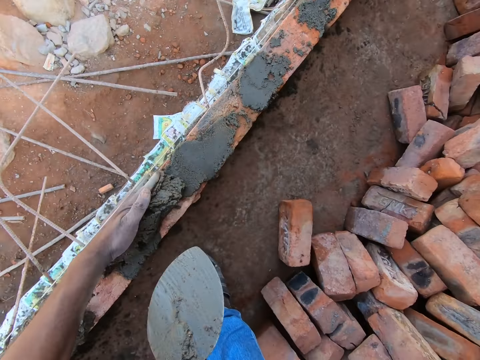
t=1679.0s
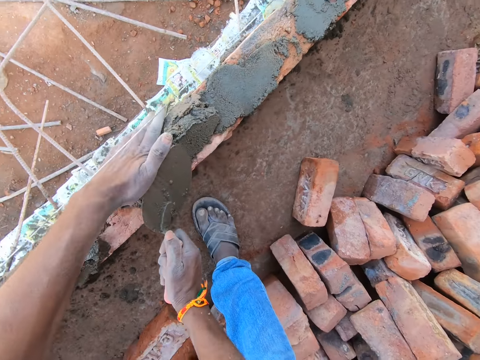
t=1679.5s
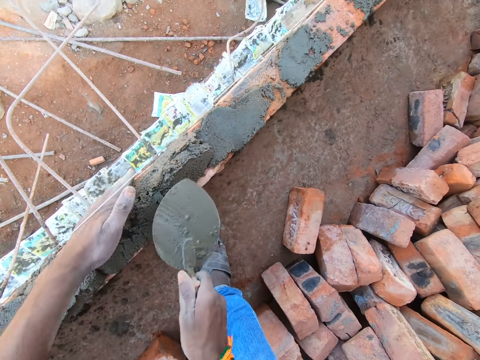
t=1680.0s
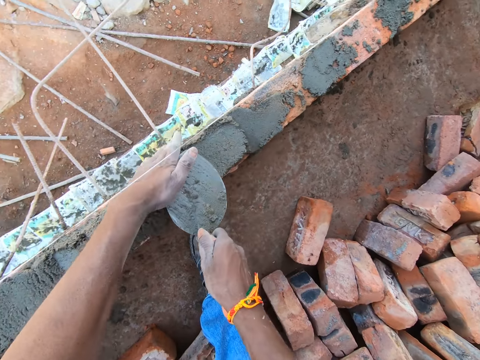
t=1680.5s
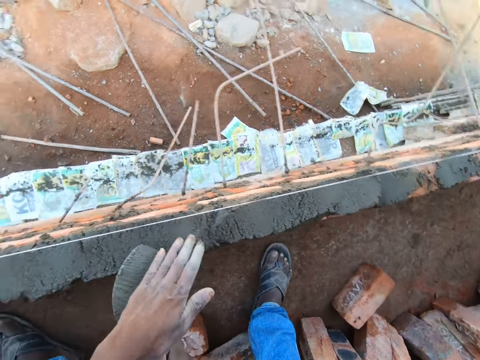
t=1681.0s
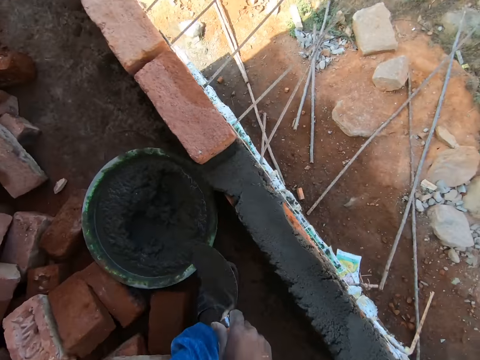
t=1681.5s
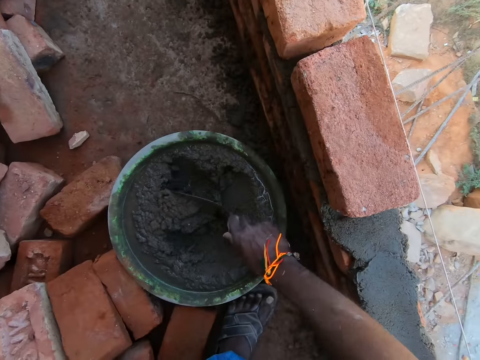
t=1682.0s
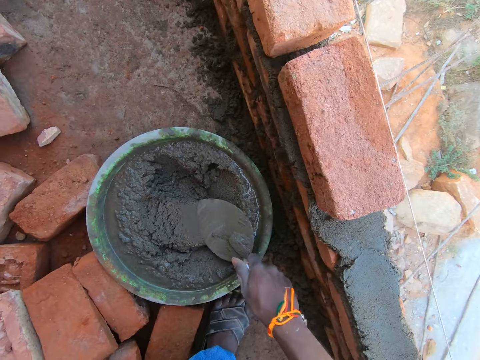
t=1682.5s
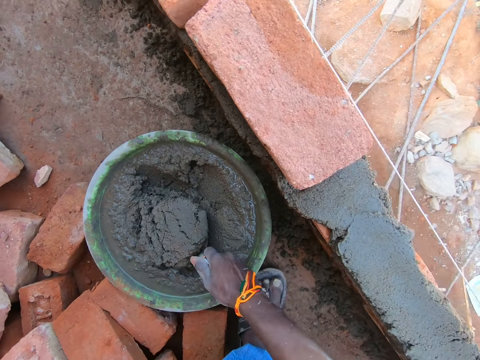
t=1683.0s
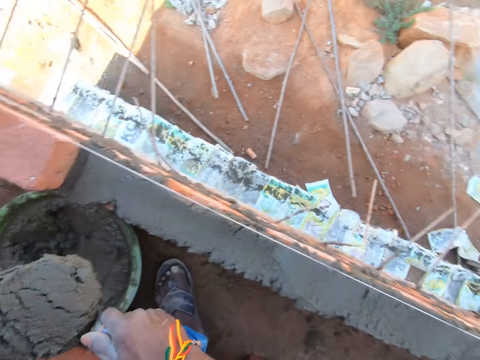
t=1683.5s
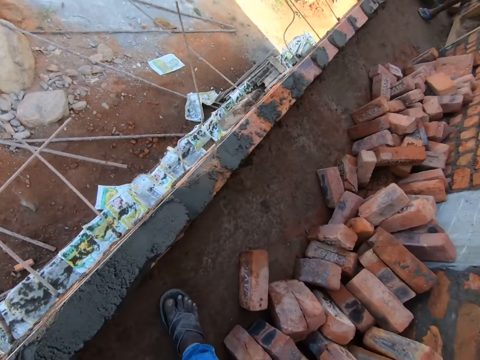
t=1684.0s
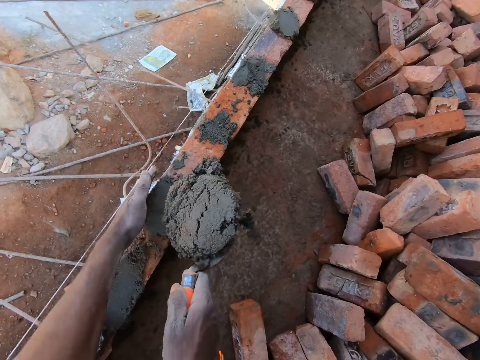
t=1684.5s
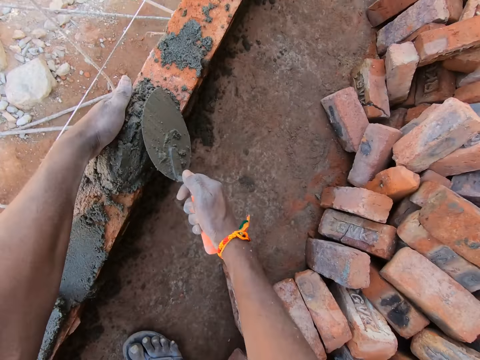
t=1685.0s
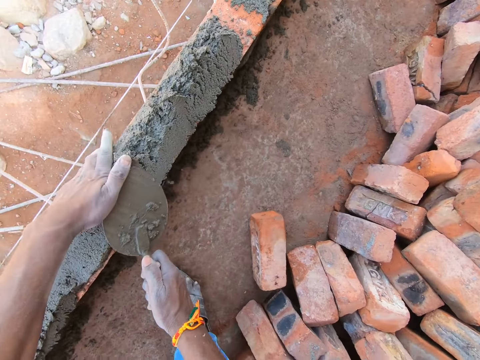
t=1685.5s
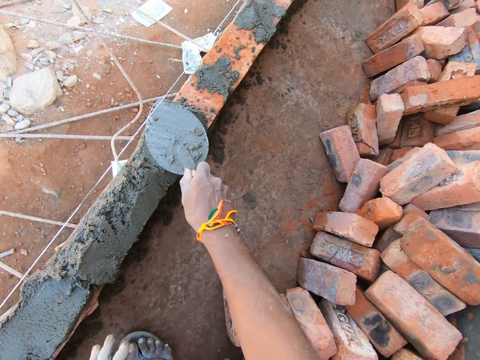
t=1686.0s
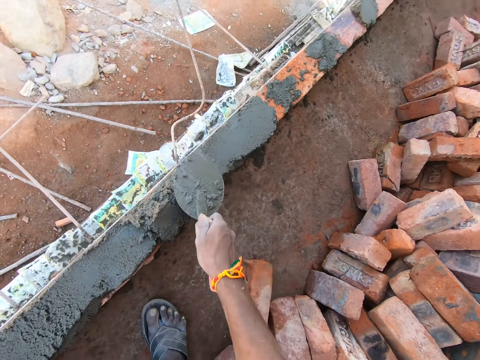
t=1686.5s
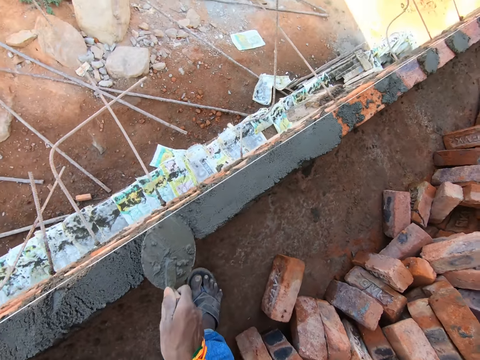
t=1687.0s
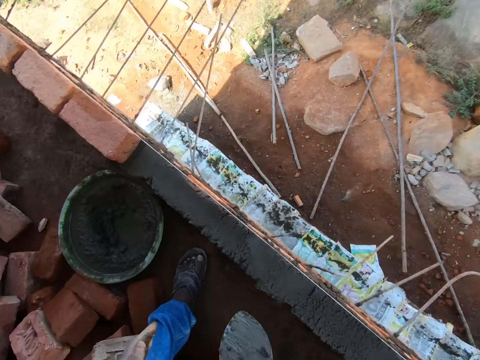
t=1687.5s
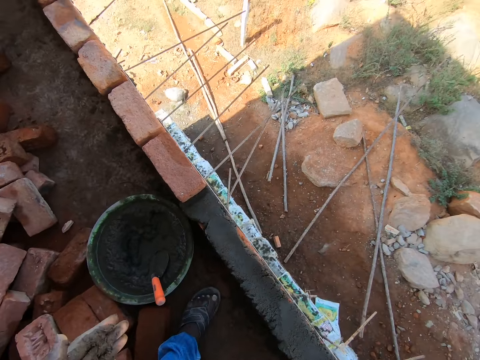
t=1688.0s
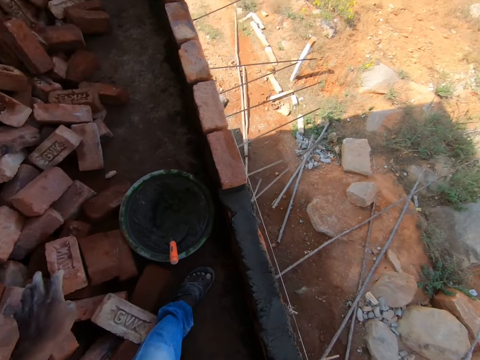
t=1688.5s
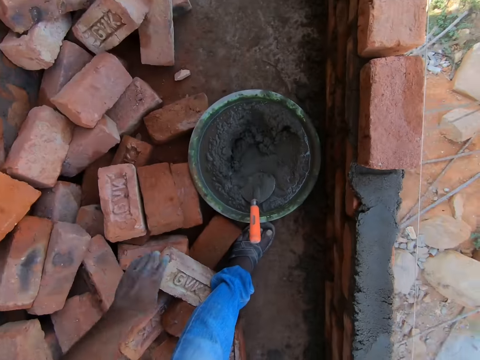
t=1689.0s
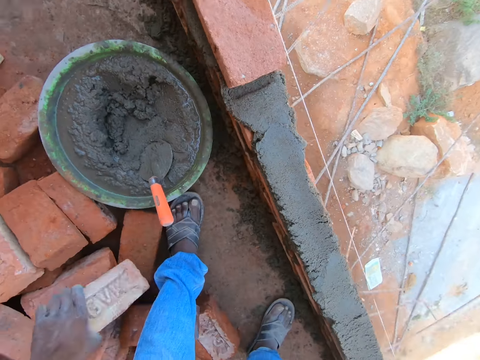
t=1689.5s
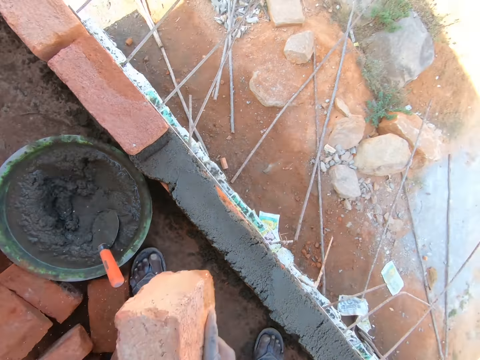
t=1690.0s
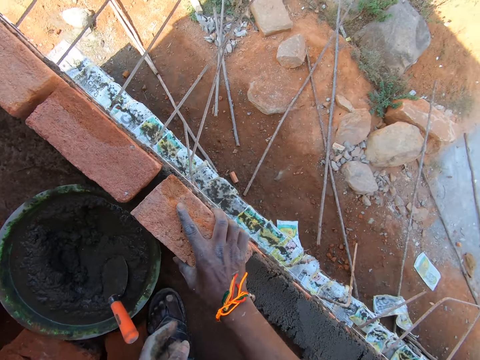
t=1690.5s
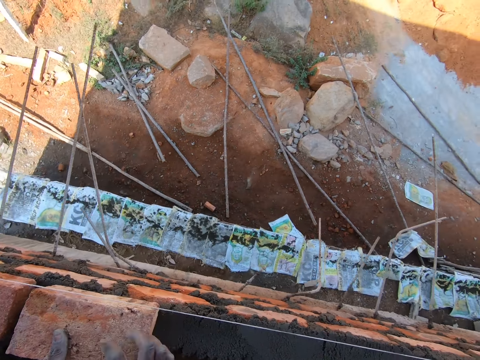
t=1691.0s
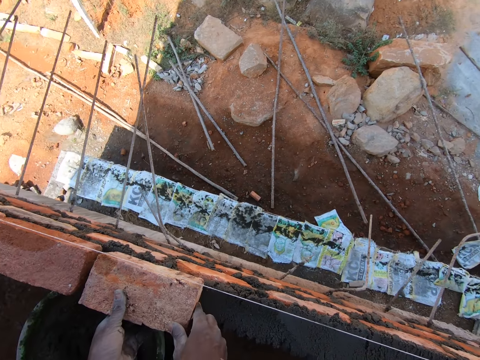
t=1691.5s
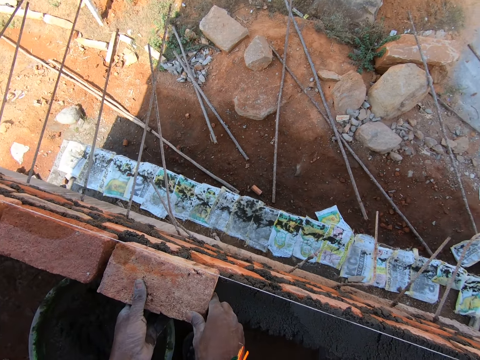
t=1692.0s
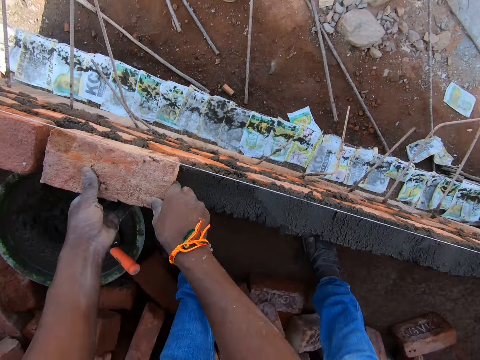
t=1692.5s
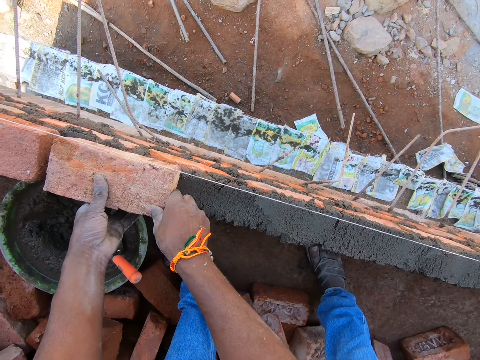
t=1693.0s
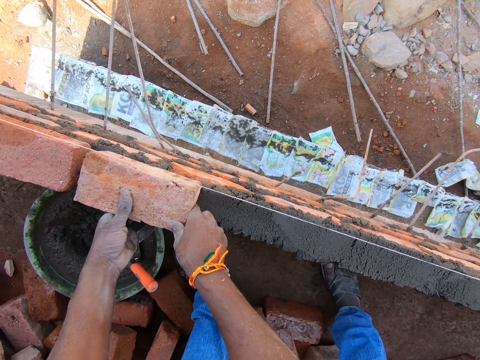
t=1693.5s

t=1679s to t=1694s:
The camera wearer places the cement on the brick. He adjusts the cement with the trowel. He scoops cement with the trowel. He places the cement on the brick. He adjusts the cement with the trowel. He drops the trowel in the bowl. He picks the brick with his hand. He places the brick on the cement. He adjusts the brick with his hands.

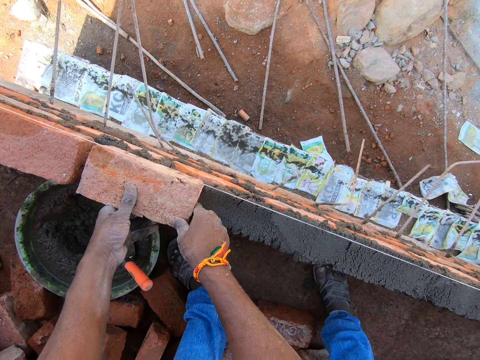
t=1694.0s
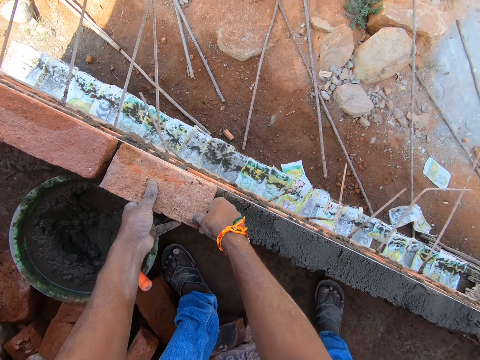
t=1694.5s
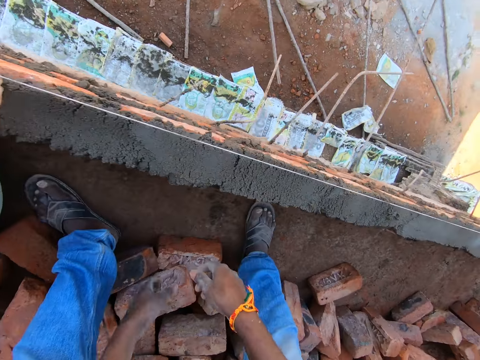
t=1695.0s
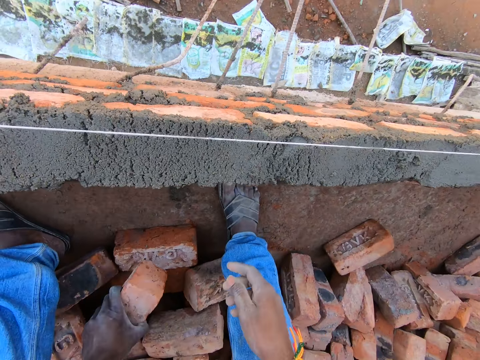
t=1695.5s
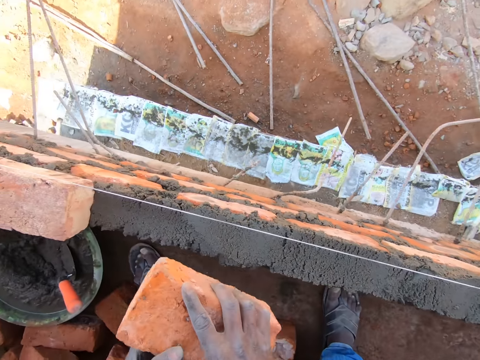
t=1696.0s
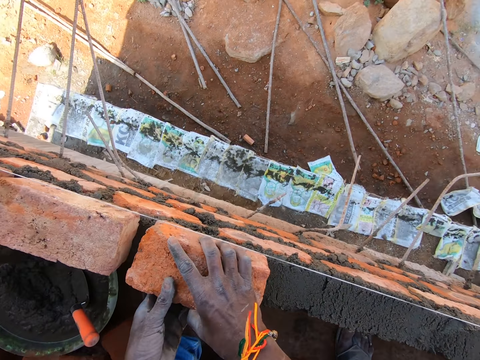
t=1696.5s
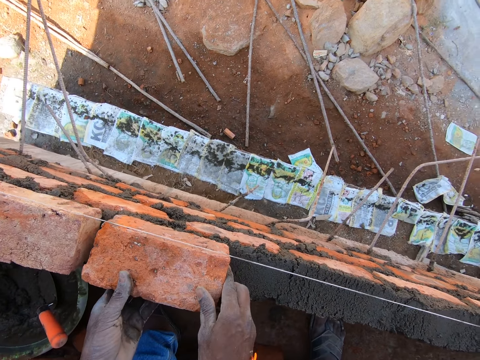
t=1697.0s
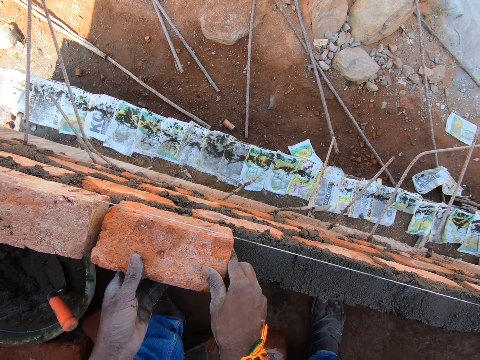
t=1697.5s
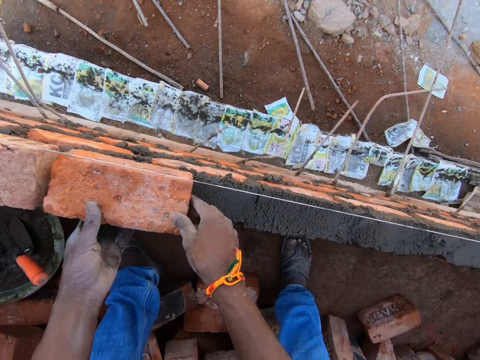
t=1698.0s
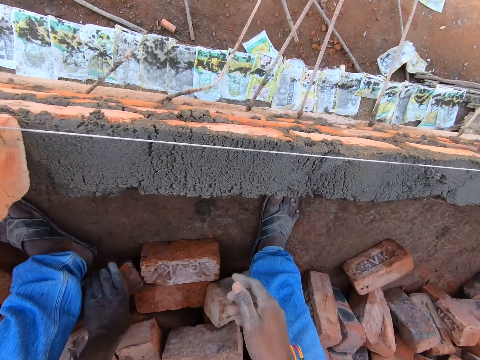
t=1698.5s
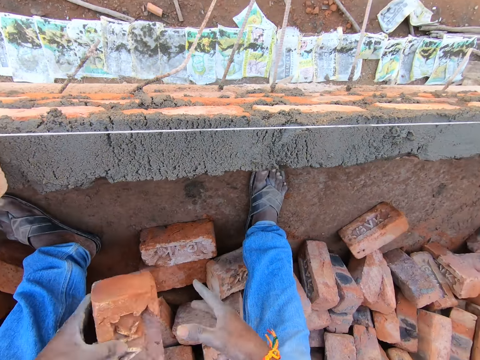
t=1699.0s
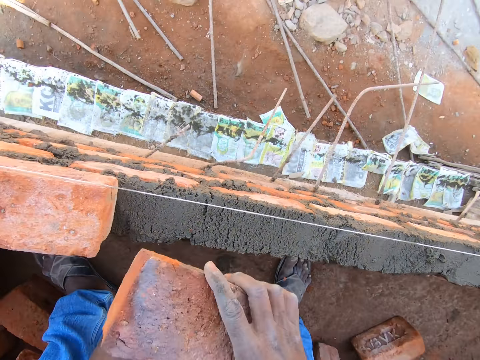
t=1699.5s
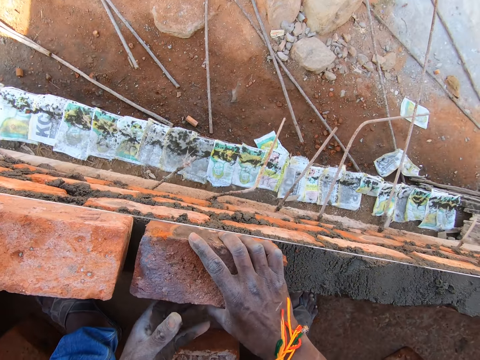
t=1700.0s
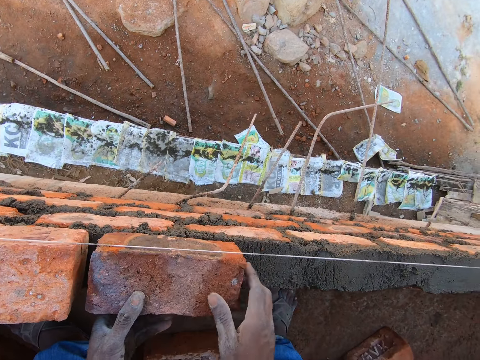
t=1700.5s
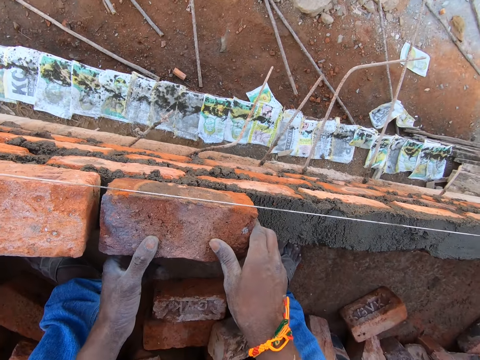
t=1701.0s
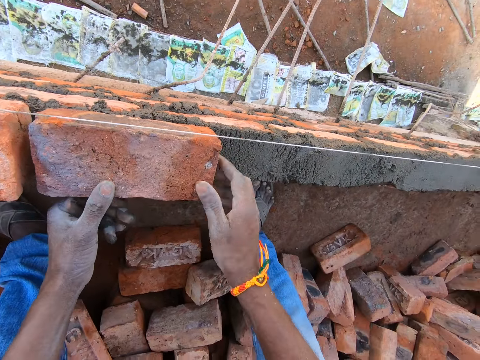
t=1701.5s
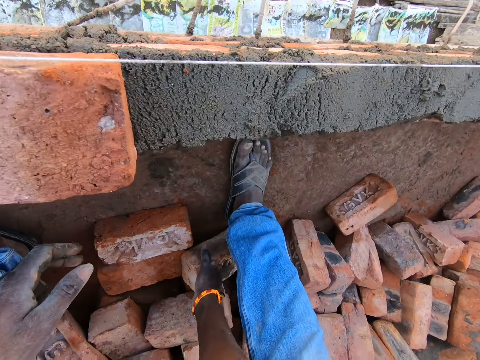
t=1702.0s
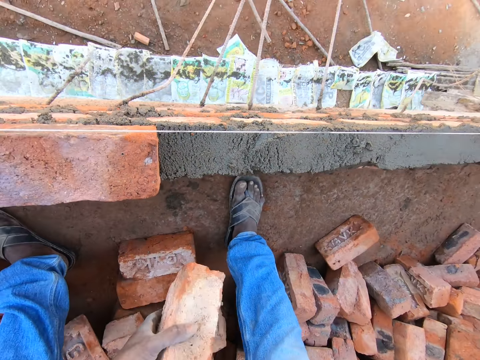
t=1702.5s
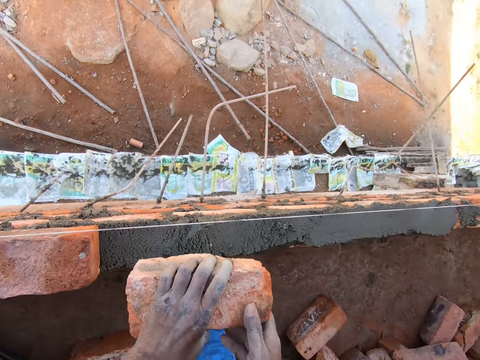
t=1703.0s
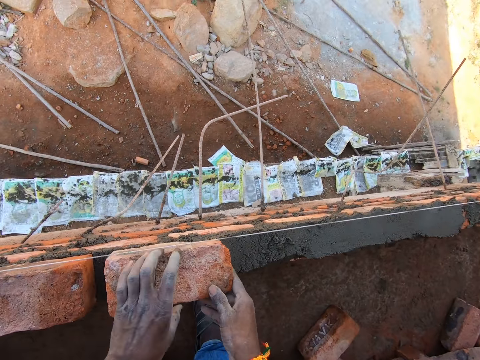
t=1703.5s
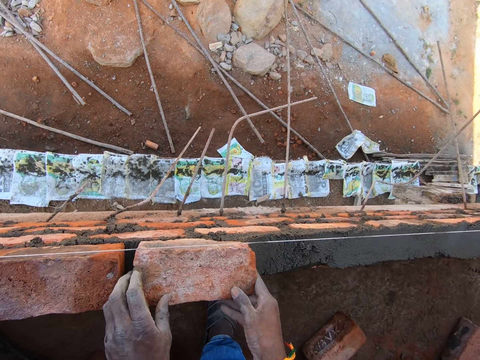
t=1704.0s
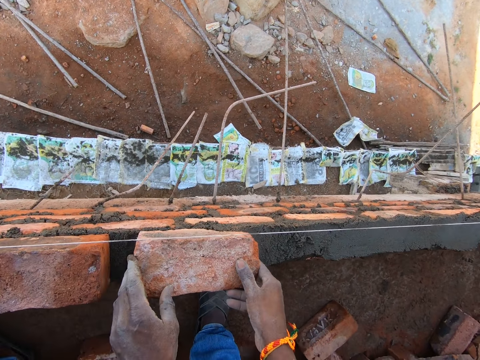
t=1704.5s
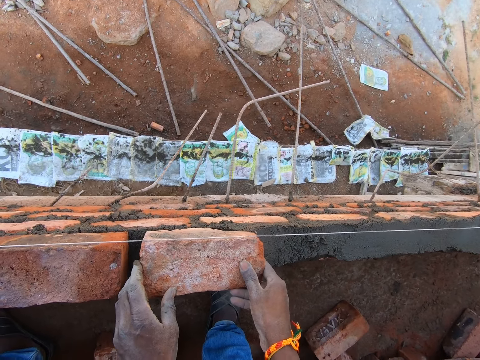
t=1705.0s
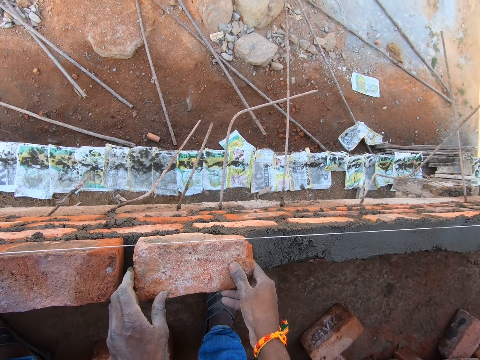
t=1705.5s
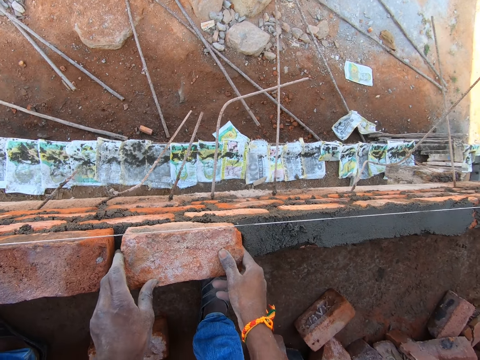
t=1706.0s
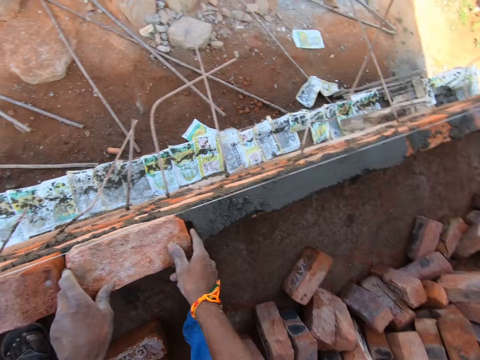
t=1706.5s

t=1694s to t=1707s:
The camera wearer picks the brick with his hand. He holds the brick with his hands. He places the brick on the cement. He adjusts the brick with his hands. He picks the brick with his hand. He holds the brick with his hands. He places the brick on the cement. He adjusts the brick with his hands. He picks the brick with his hand. He holds the brick with his hands. He places the brick on the cement. He adjusts the brick with his hands.
